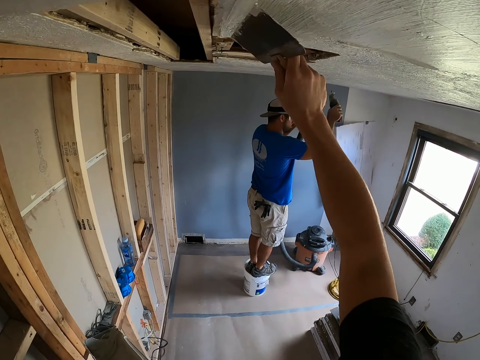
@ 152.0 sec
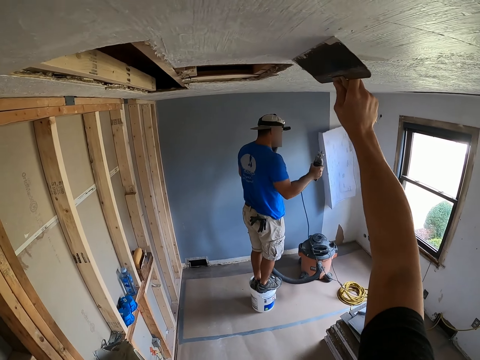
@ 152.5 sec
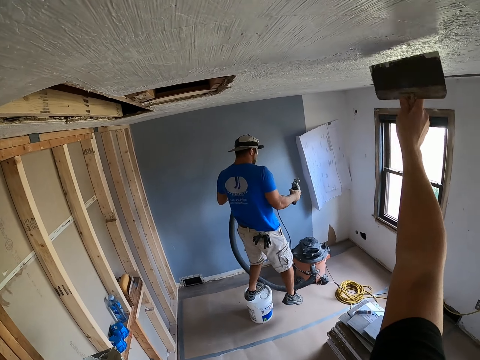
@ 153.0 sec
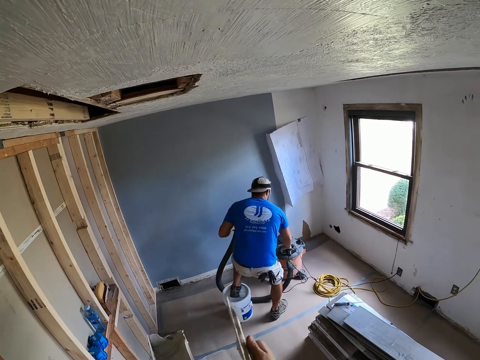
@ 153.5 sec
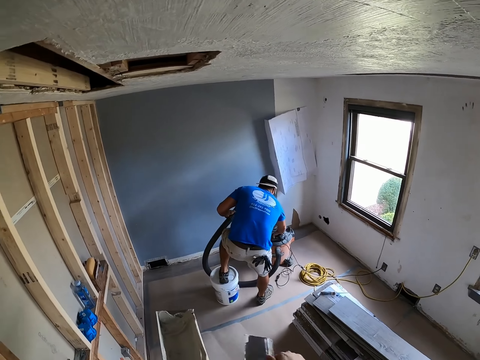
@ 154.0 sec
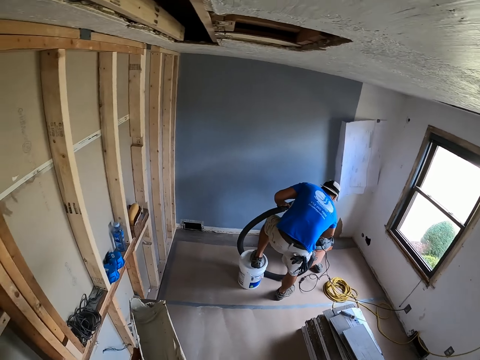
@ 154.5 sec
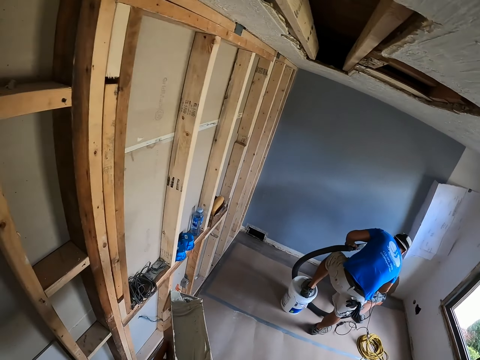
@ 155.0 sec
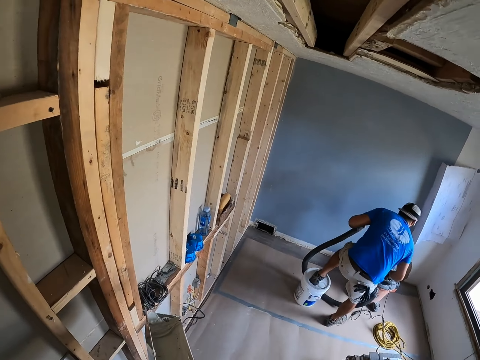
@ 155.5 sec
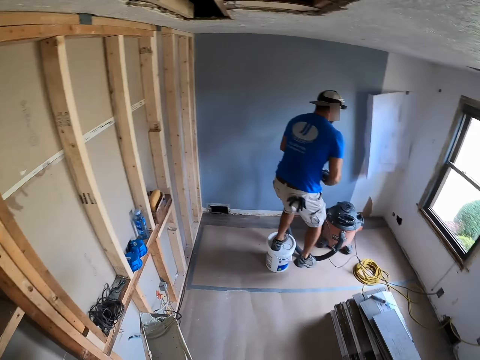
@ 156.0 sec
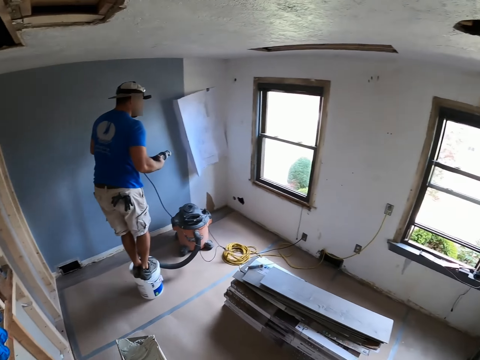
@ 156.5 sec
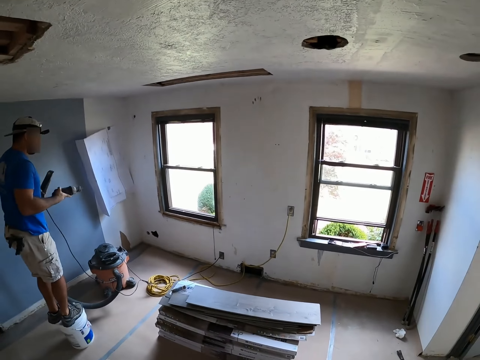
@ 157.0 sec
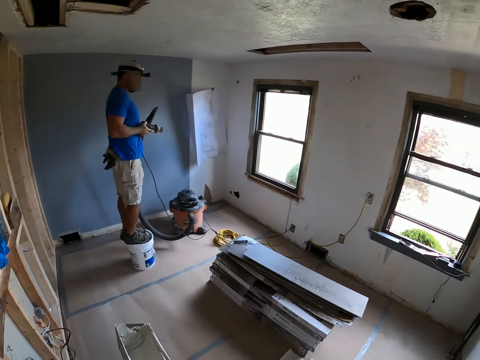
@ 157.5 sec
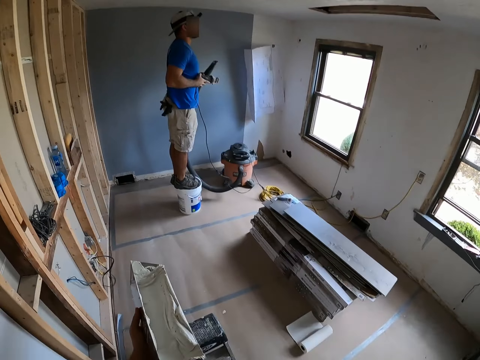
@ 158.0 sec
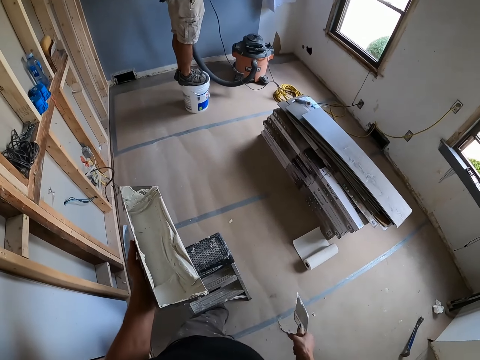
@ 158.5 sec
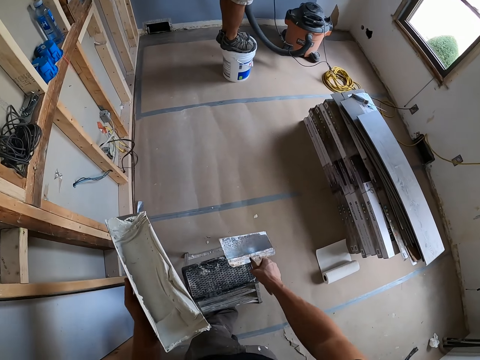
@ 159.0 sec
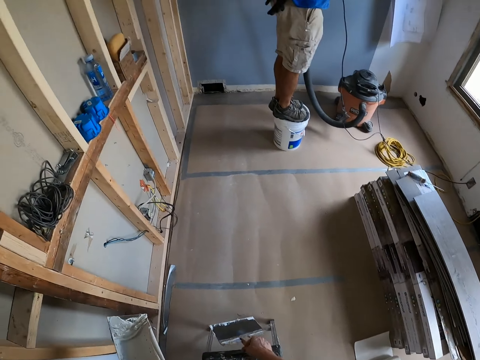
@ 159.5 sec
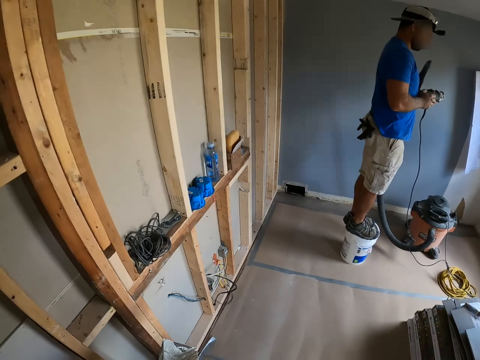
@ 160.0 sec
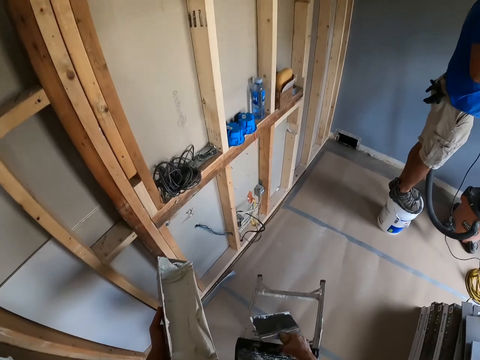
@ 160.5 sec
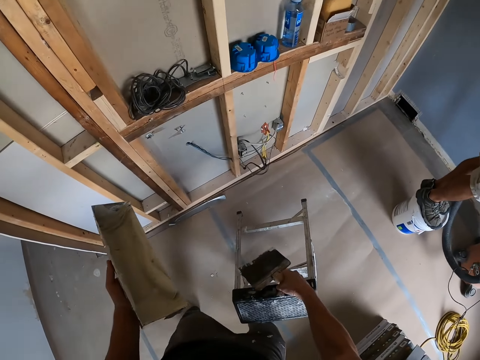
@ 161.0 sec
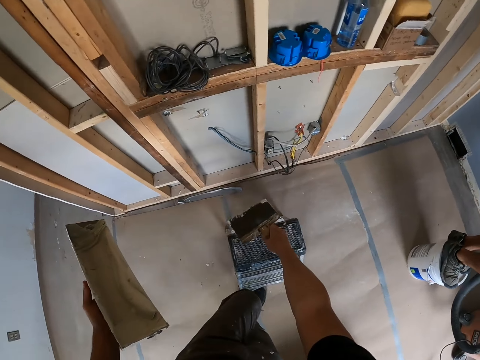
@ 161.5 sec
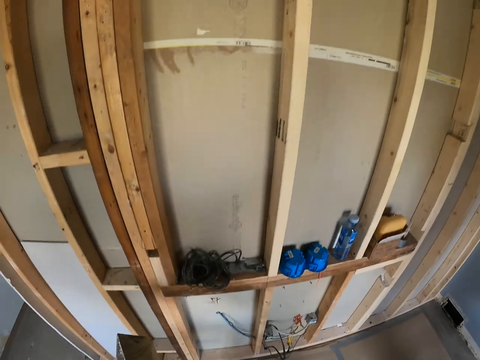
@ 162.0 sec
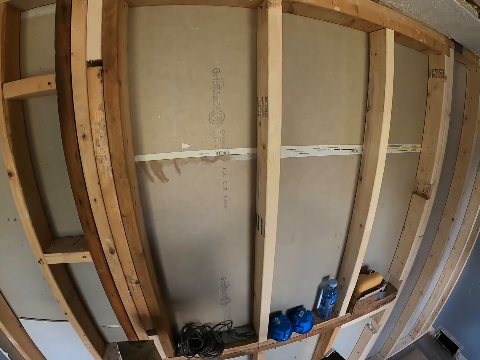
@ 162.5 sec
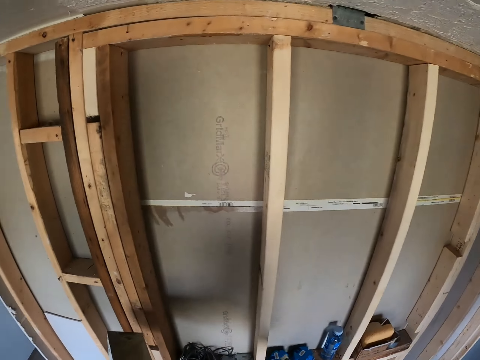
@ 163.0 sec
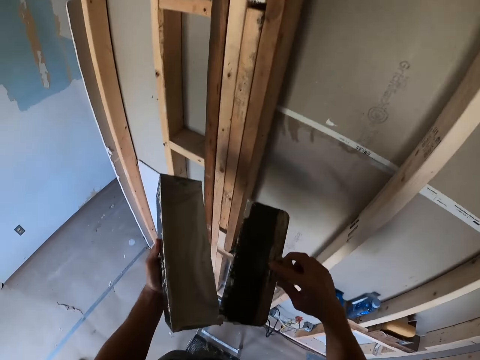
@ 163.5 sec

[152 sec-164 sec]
The camera wearer plasters the ceiling with a plastering spatula. They move the stool ladder.

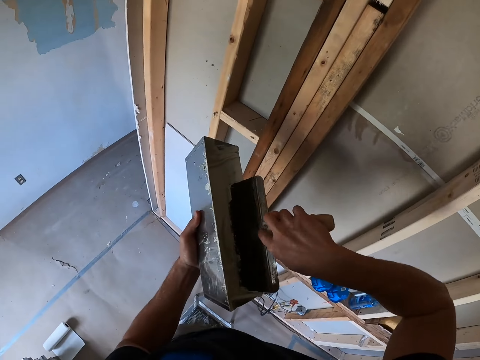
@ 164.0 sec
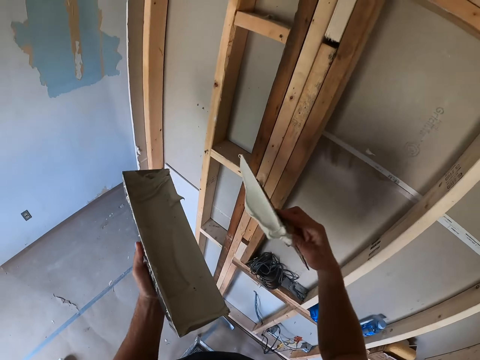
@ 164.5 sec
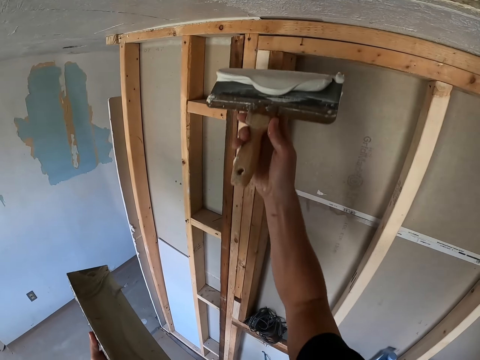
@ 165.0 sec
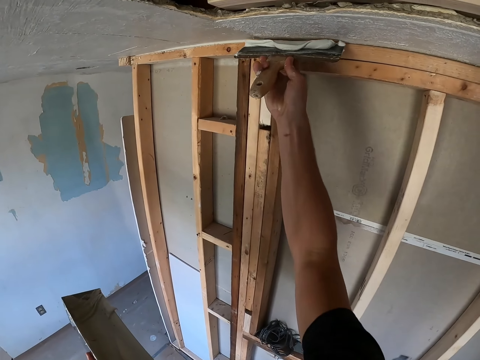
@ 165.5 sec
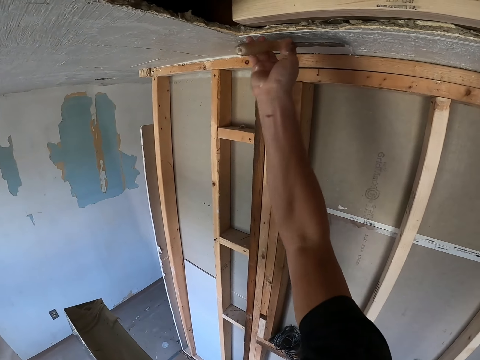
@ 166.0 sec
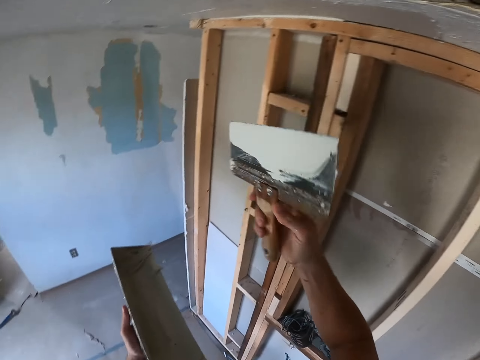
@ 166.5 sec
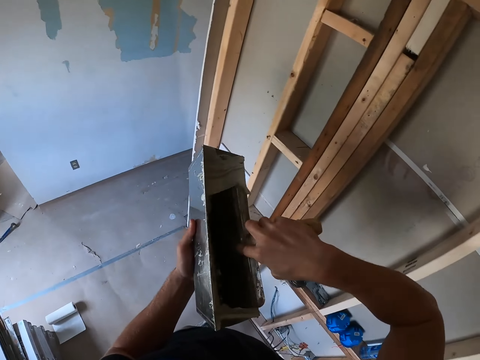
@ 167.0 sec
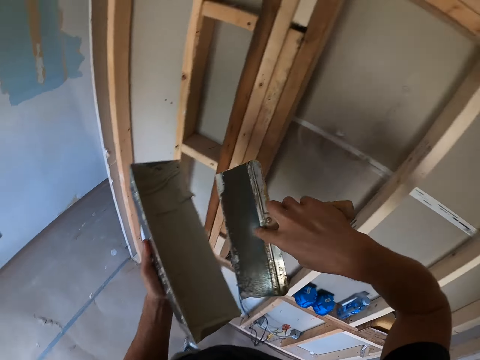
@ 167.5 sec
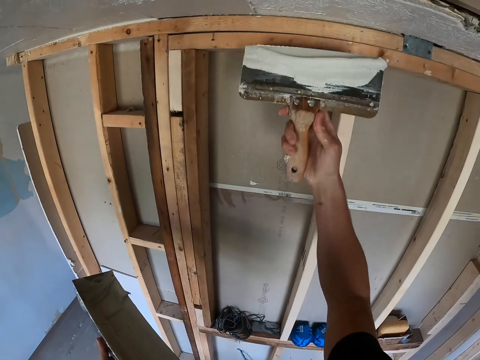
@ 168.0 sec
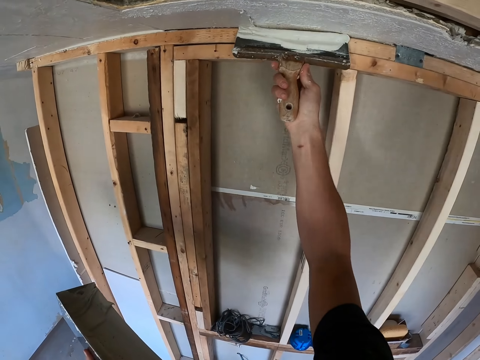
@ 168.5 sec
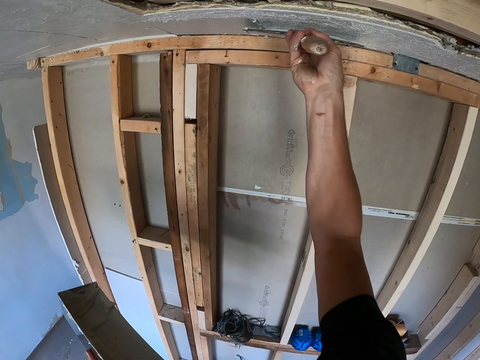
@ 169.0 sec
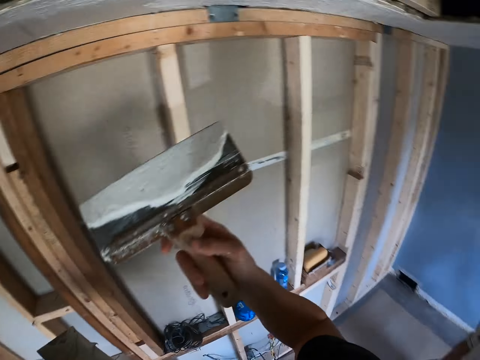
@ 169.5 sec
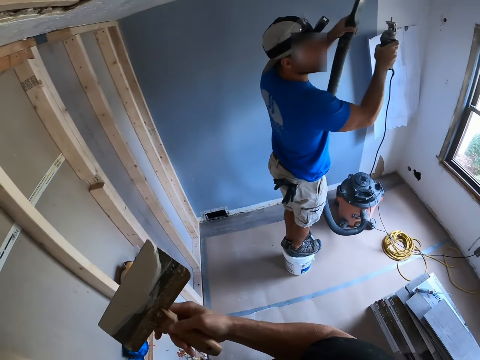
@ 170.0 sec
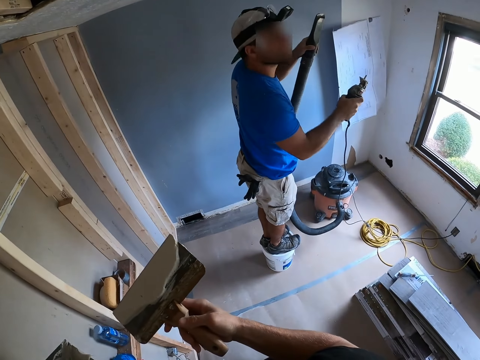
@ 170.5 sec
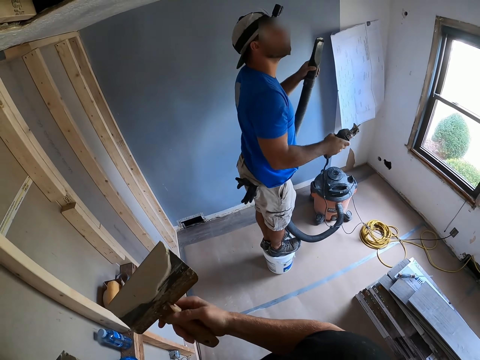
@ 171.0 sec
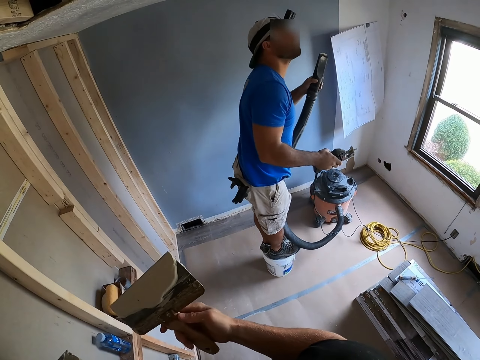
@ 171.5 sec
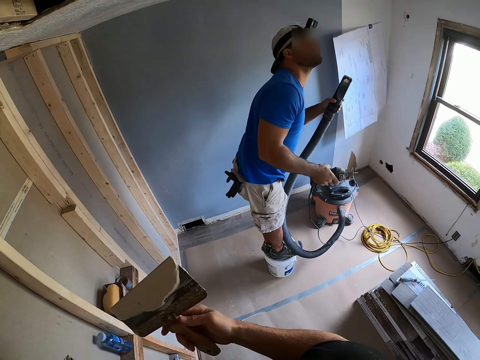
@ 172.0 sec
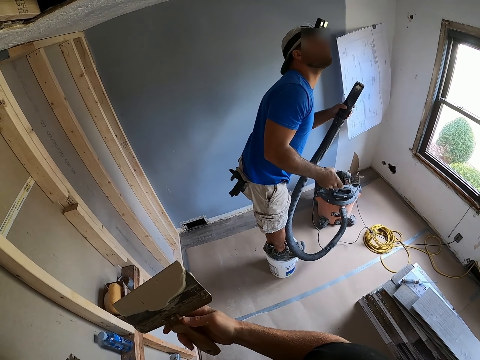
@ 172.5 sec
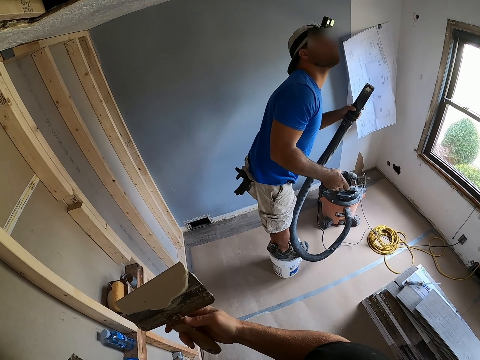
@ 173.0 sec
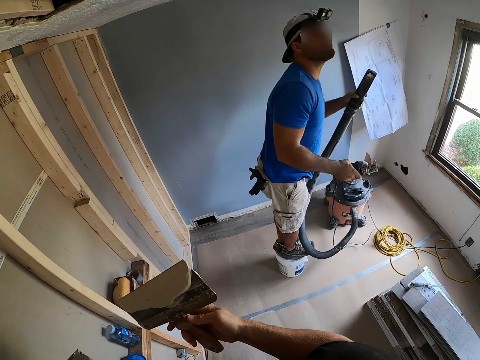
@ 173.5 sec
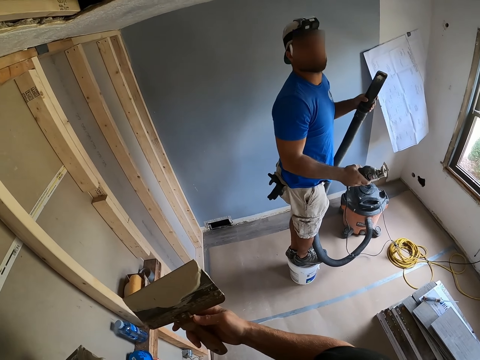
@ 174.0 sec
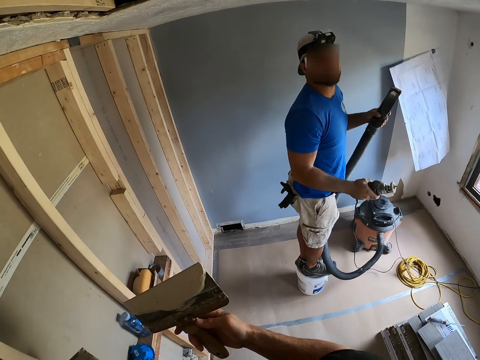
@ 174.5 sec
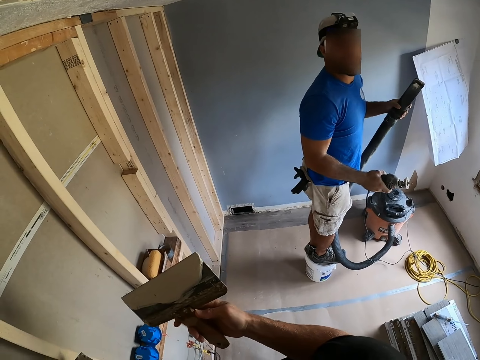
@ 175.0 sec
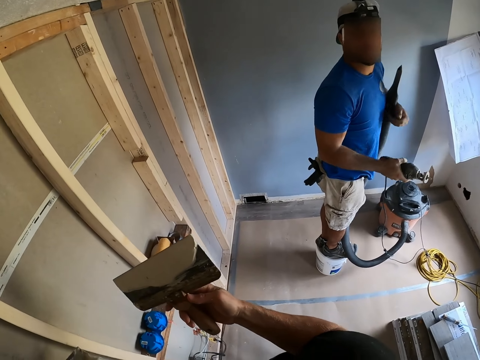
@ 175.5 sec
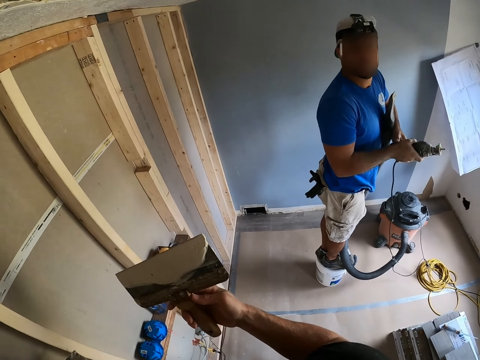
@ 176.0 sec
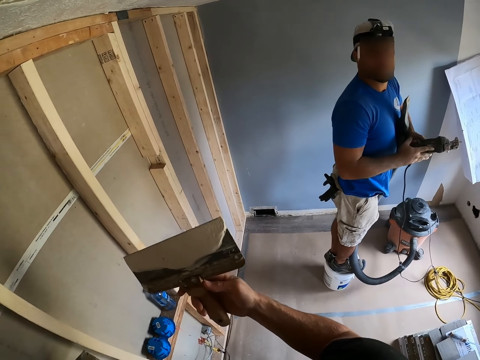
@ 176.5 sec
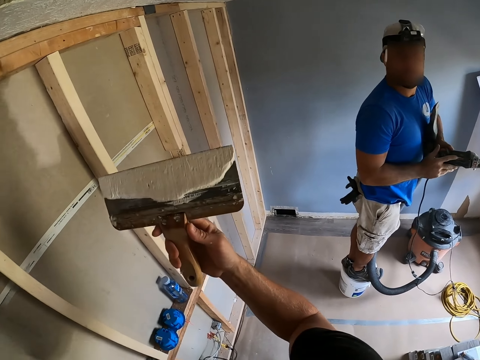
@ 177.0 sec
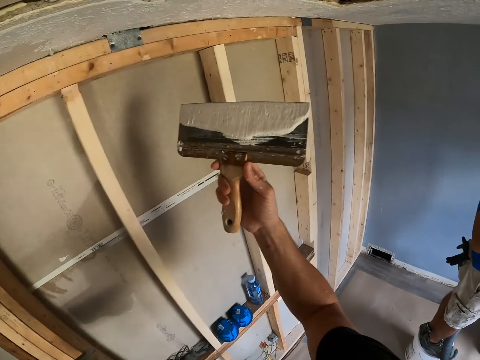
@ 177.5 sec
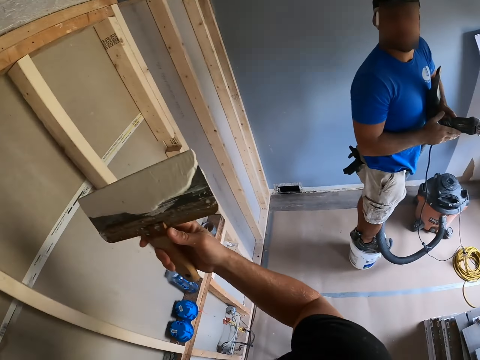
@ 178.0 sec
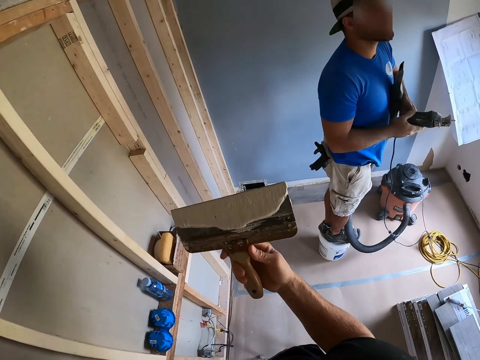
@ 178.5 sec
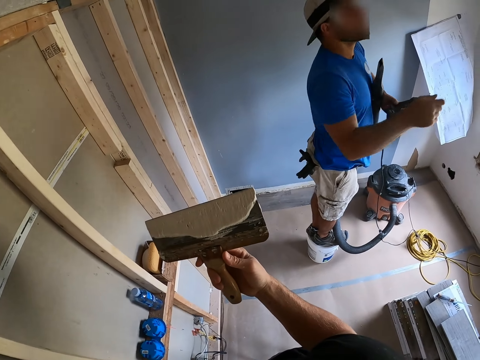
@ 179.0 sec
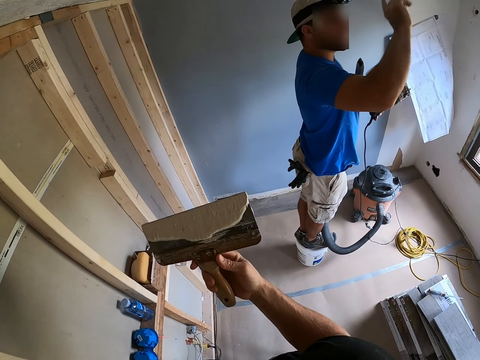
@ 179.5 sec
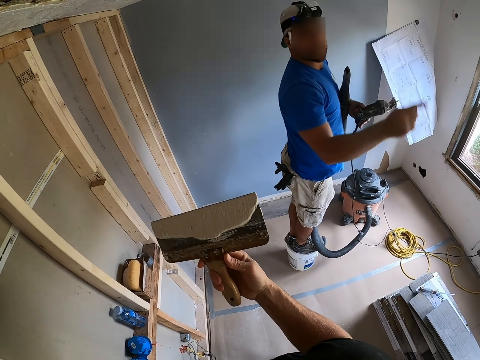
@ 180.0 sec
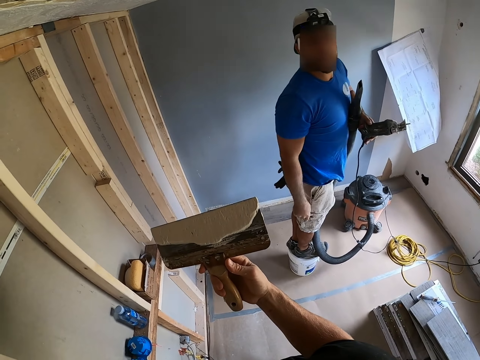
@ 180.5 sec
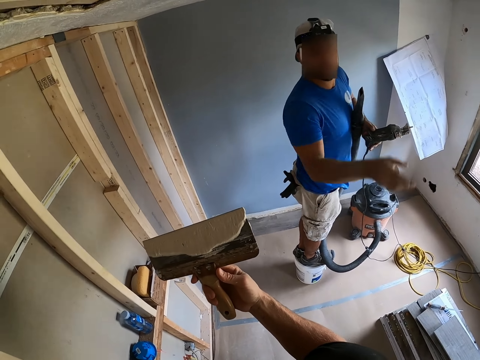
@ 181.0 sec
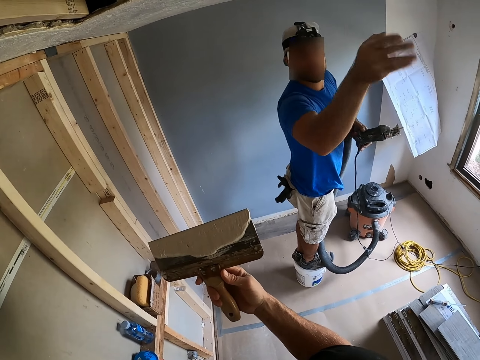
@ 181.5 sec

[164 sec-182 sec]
The camera wearer scoops the paint with a plastering spatula or brush in the paint box. They plaster the ceiling with the plastering spatula. They scoop the paint with the plastering spatula. They plaster the ceiling with the plastering spatula. A man holds the pipe of the vacuum cleaner and looks at the ceiling. The camera wearer talks with the man. They look at the man.
